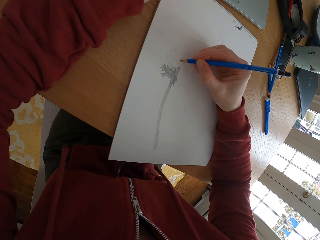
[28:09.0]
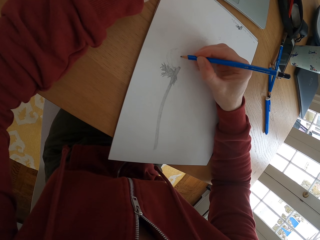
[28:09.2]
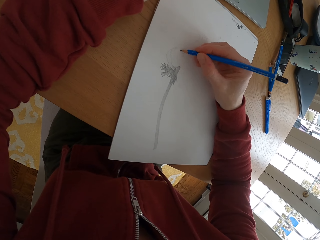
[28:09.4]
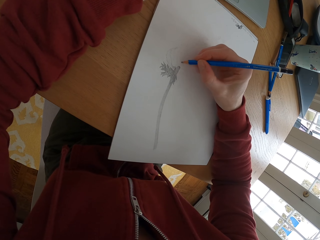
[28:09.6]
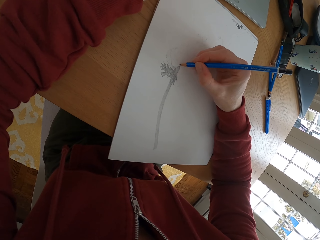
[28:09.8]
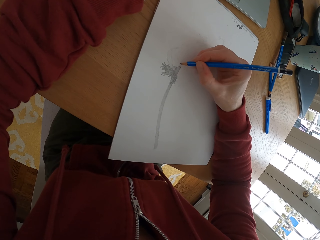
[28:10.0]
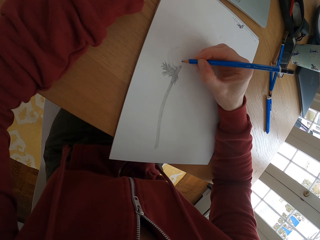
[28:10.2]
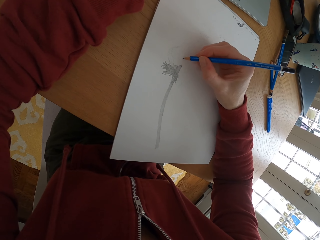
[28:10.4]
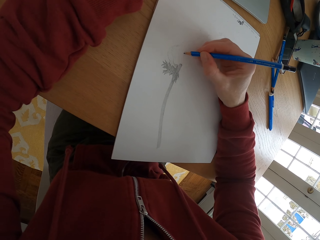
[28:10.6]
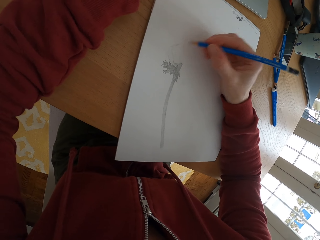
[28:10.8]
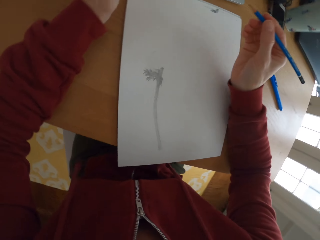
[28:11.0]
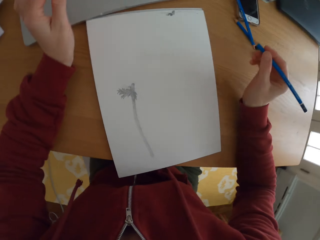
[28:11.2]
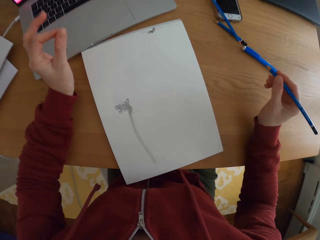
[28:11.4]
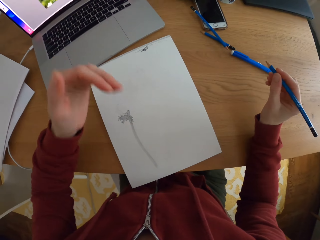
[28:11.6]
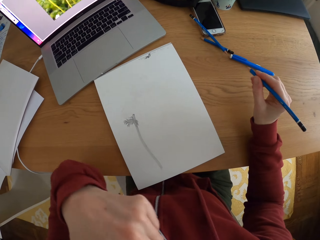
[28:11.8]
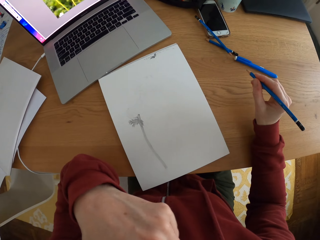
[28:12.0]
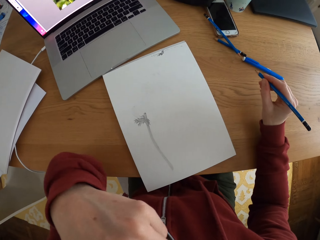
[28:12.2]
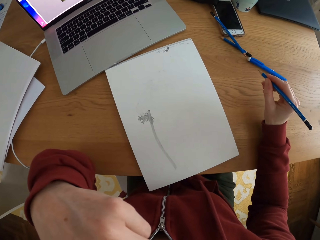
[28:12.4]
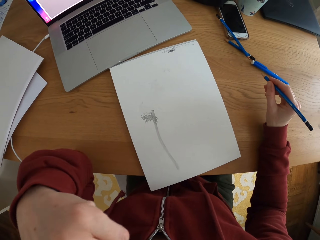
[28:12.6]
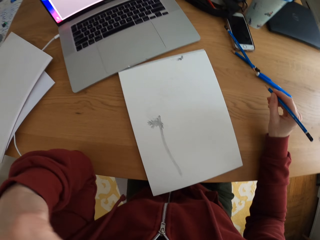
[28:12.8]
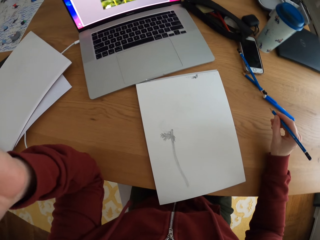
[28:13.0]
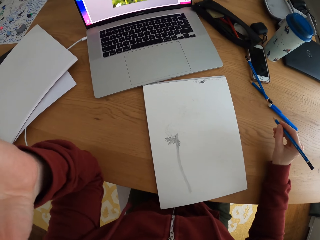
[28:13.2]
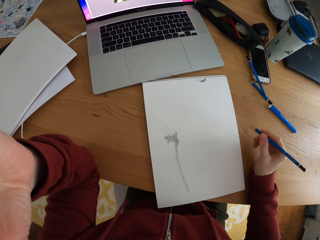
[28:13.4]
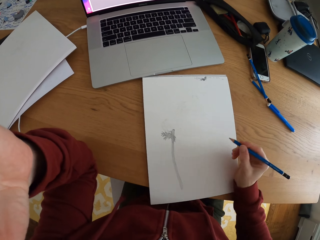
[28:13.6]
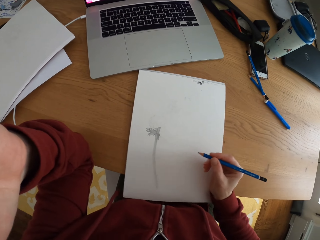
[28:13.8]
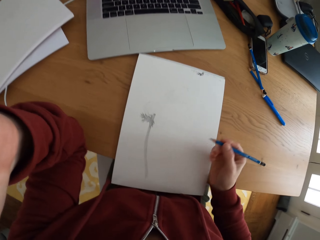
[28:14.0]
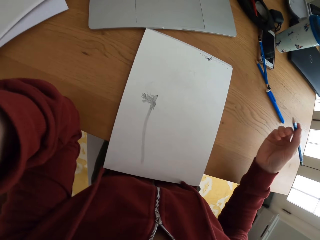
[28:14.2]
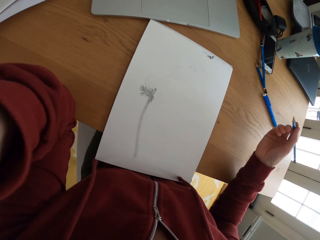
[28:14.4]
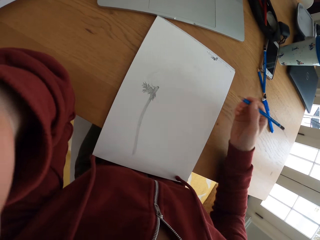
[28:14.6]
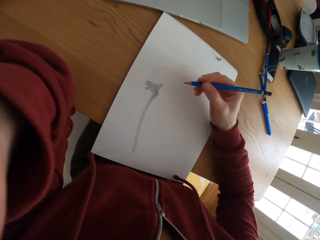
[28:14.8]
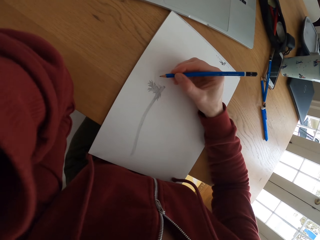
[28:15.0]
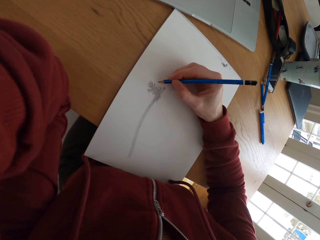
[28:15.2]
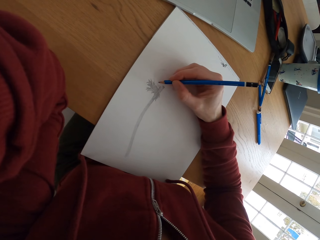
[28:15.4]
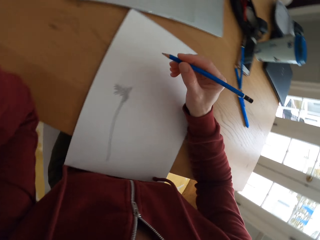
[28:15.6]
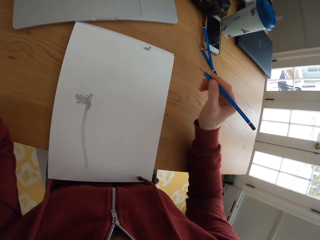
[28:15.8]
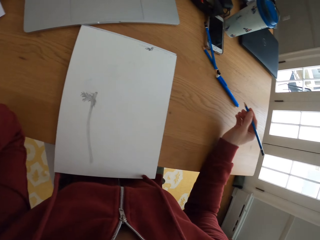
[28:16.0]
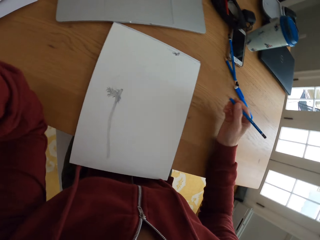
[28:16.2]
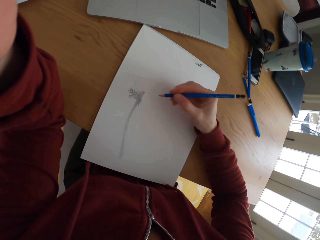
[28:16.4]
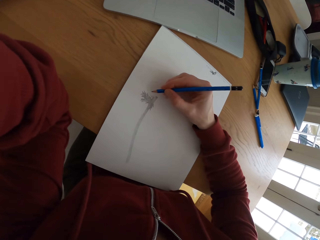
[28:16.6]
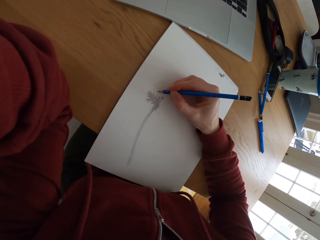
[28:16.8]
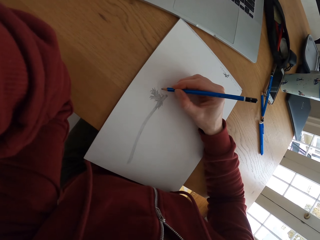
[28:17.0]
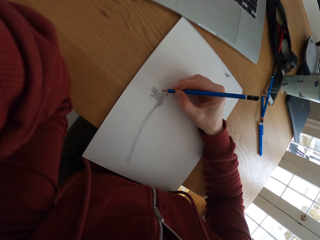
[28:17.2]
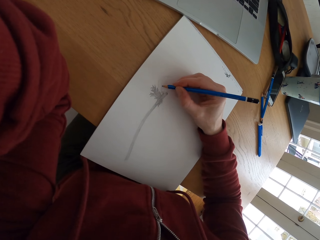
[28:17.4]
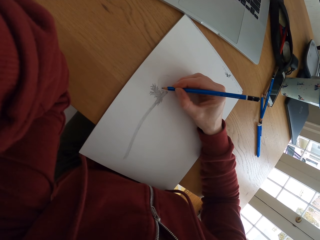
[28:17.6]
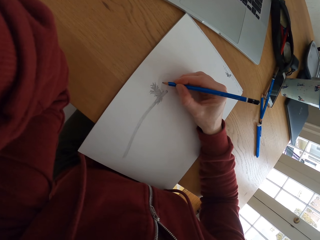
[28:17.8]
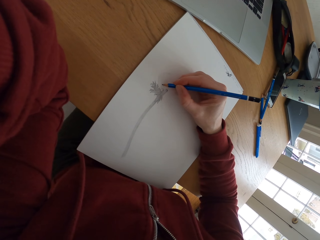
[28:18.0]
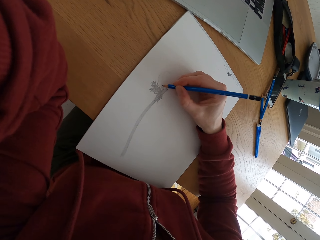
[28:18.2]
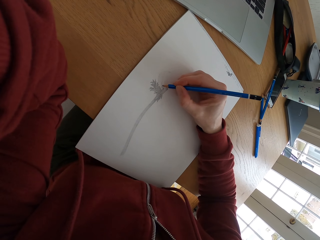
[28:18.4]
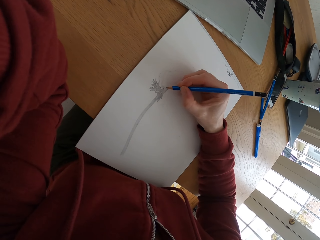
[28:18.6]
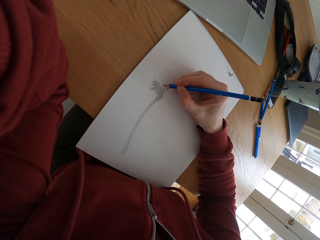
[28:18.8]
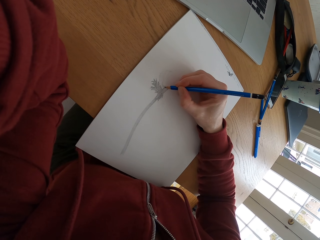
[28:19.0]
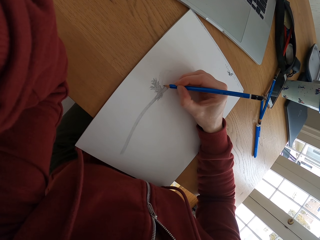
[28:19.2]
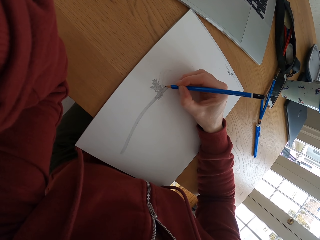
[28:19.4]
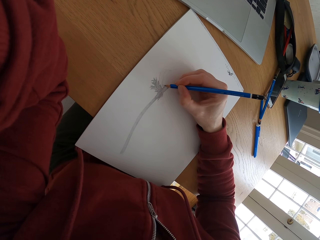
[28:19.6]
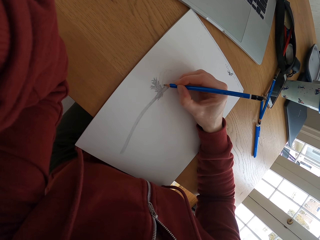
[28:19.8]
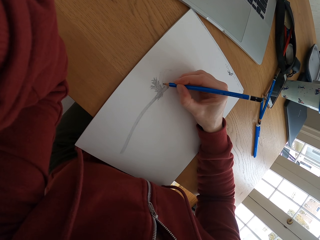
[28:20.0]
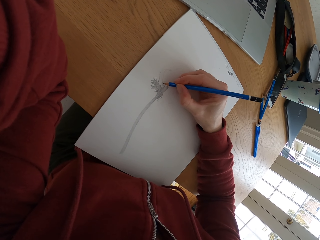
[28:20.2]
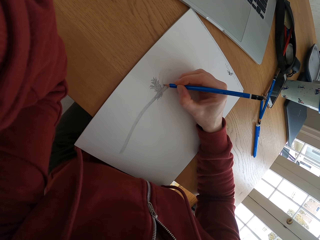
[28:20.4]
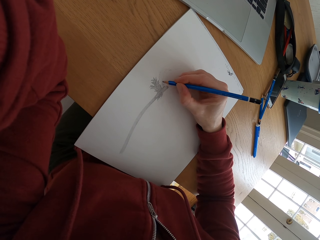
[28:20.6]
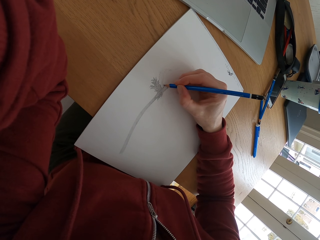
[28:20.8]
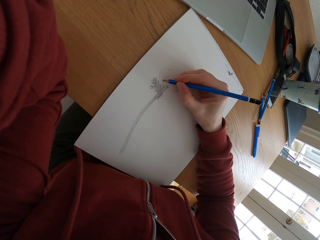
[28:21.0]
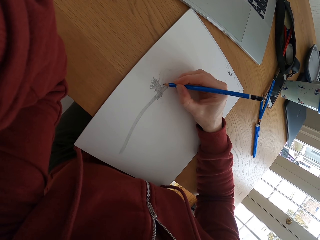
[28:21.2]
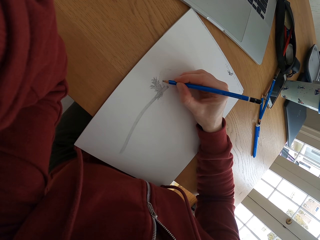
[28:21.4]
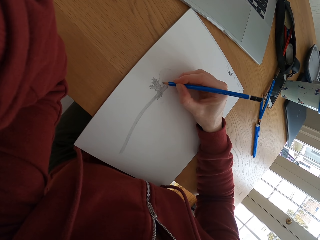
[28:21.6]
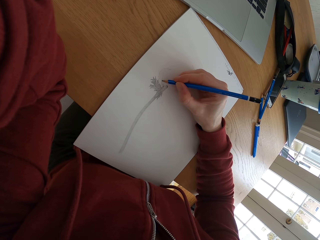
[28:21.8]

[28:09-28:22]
The camera wearer looks at the drawing. She scratches her face. She pushes the drawing book. She draws on the paper.

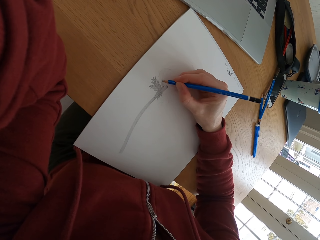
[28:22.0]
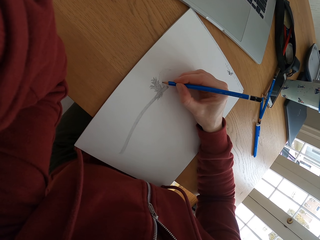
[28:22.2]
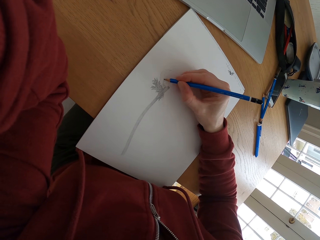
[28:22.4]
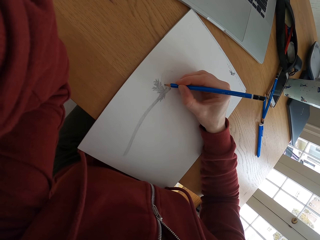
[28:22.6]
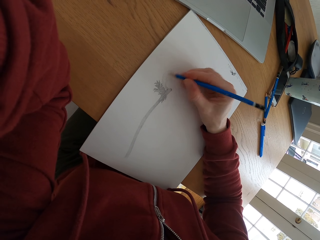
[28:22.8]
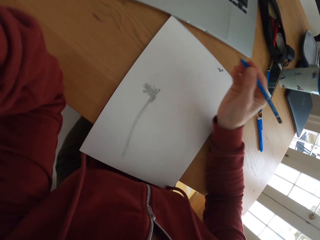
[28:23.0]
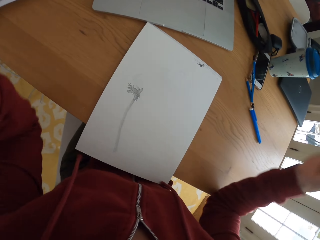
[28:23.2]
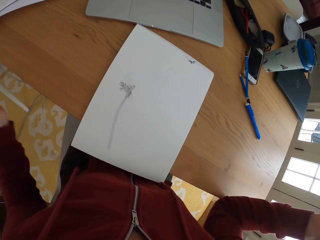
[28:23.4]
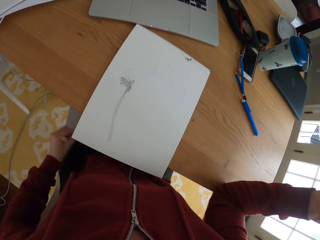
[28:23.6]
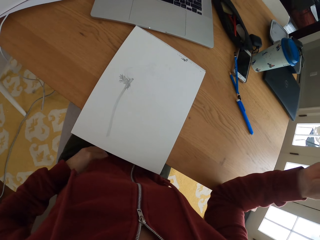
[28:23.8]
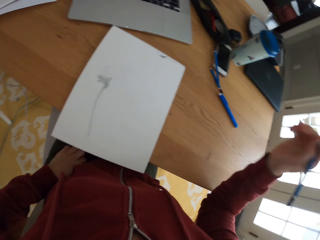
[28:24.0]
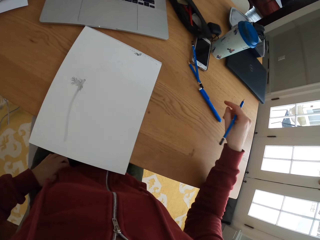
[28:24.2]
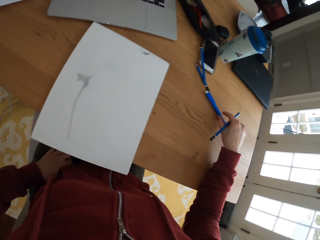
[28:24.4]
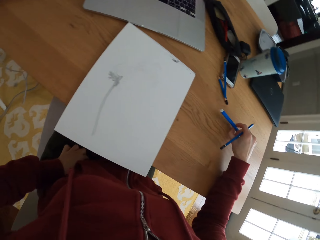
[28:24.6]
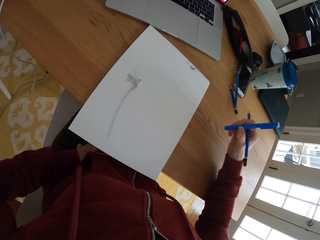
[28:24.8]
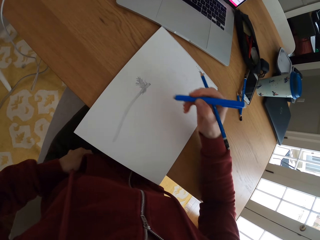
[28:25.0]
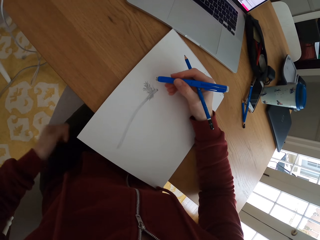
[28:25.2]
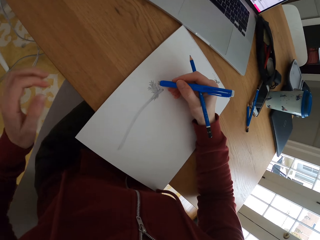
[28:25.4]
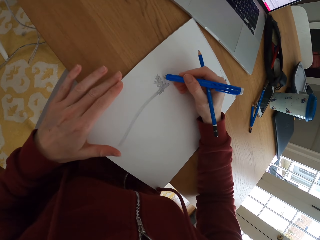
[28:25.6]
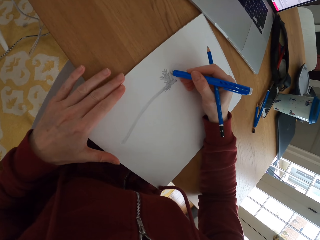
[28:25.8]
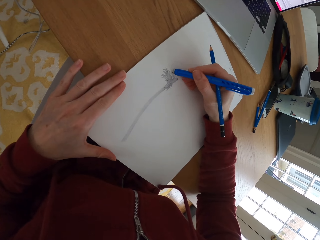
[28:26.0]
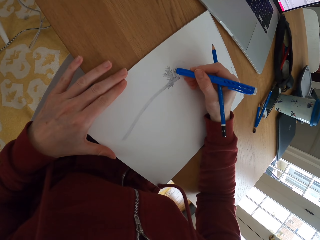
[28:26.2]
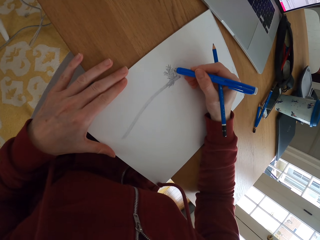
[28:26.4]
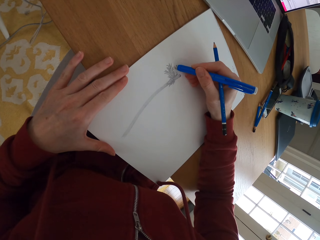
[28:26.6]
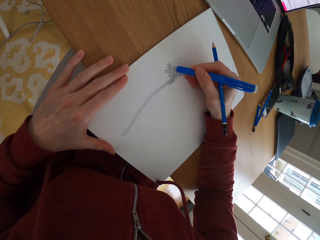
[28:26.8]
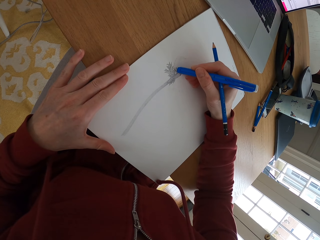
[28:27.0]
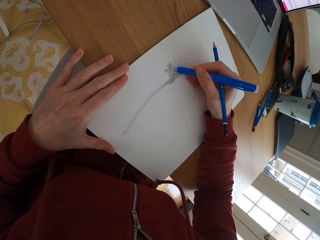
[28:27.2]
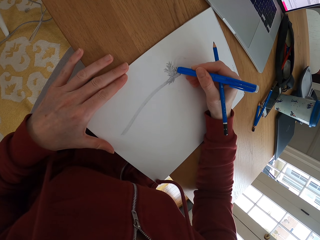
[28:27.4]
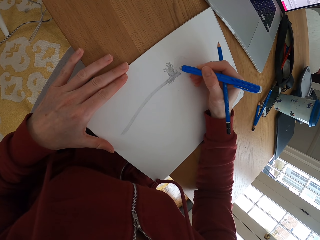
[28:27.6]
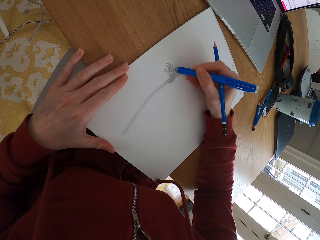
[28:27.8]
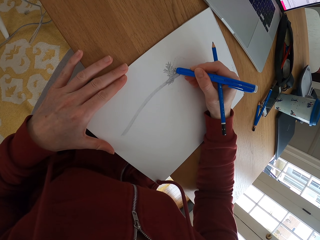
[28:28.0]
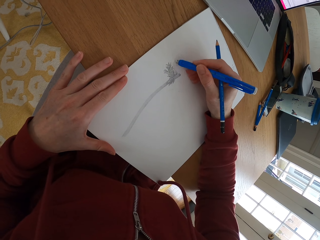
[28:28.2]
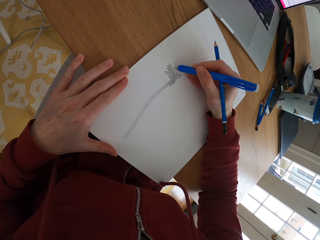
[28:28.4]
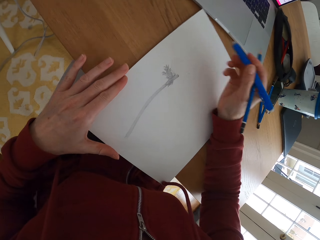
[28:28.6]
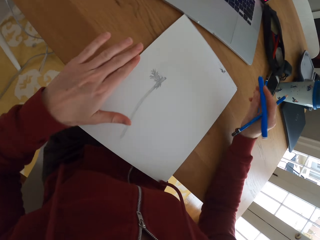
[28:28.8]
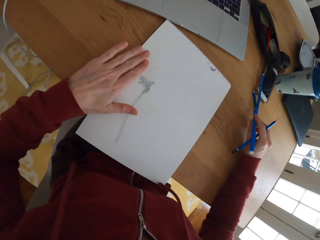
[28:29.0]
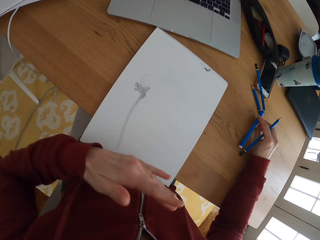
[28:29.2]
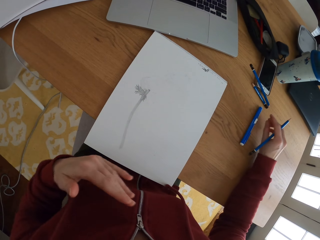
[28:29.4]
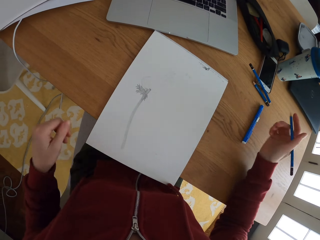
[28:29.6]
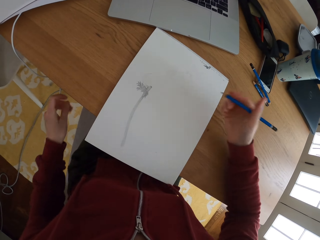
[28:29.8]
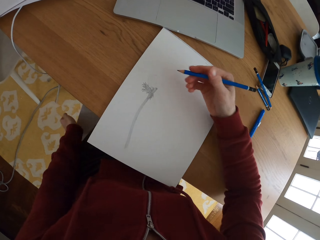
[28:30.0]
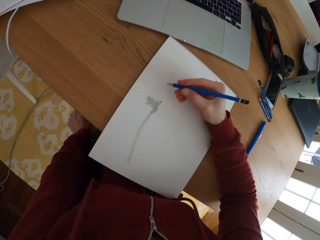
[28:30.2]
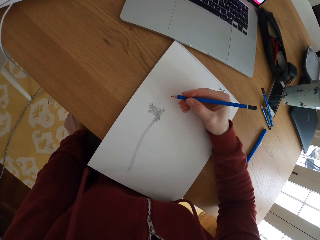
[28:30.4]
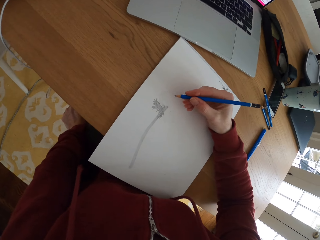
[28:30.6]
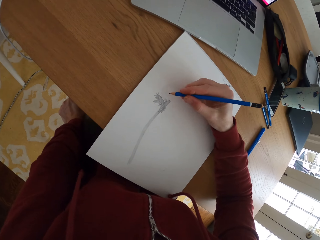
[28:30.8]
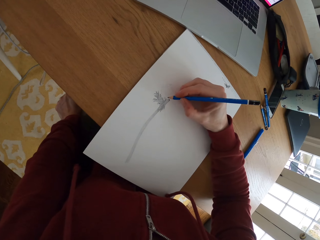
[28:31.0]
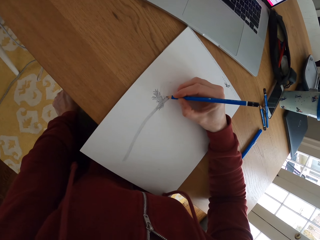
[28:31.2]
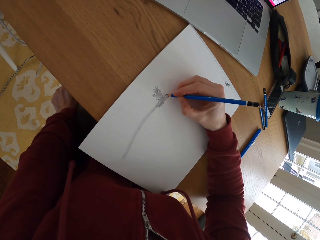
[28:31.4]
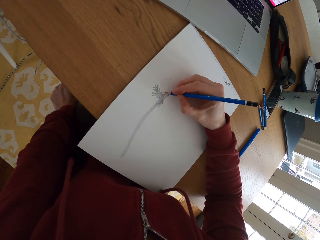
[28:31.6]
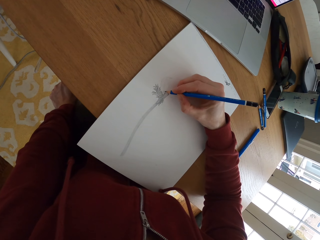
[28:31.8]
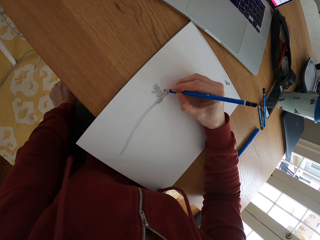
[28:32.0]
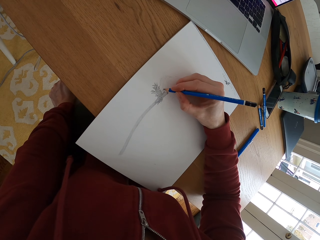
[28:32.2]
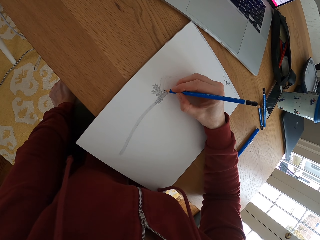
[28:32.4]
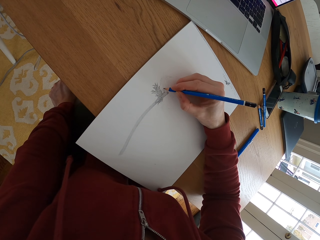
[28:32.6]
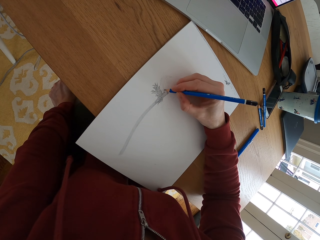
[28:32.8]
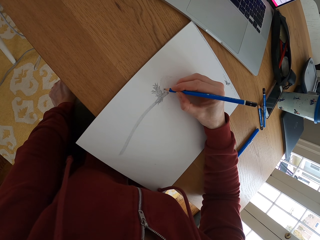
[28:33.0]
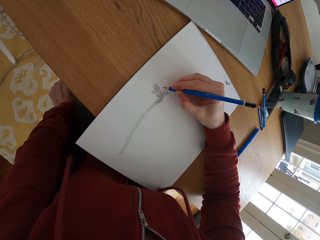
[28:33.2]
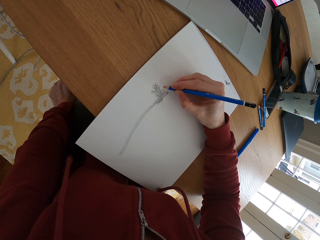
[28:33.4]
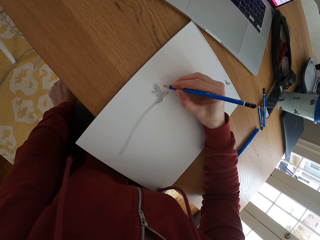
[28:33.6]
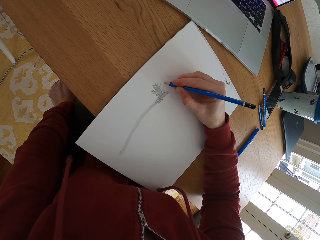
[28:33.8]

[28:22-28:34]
The camera wearer picks up a rubber. She picks up a paint pen and scratches herself. She rubs the drawing, holds the paper, touches the drawing book and paints the picture. She drops the rubber, wipes the drawing book, places the pen on the table and holds the chair. She draws on the paper.
